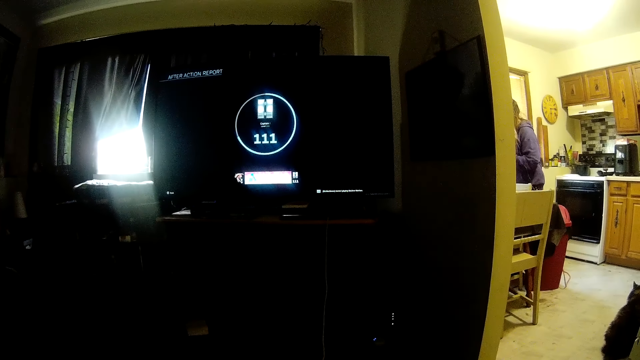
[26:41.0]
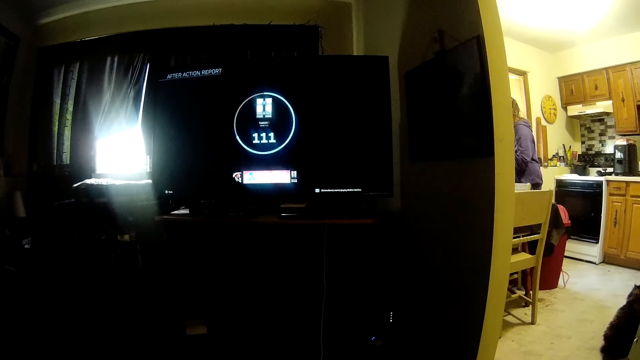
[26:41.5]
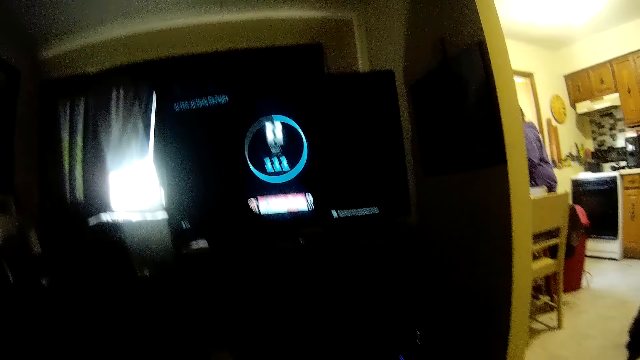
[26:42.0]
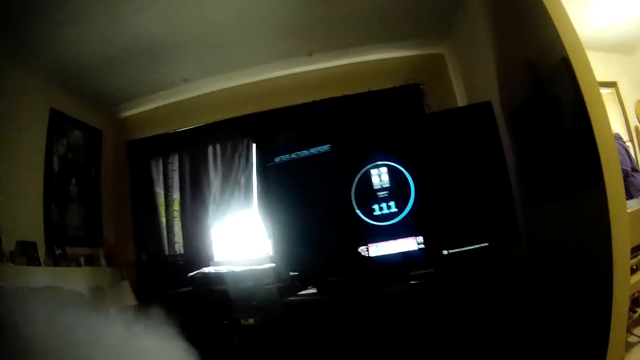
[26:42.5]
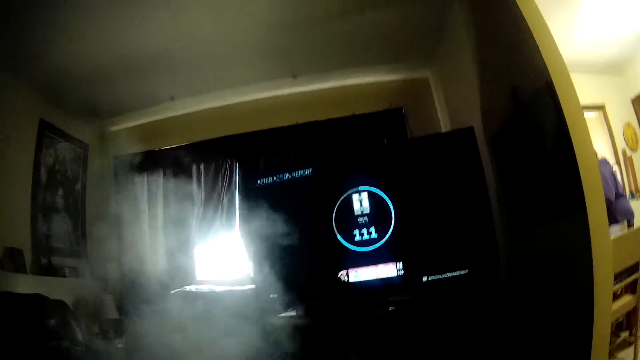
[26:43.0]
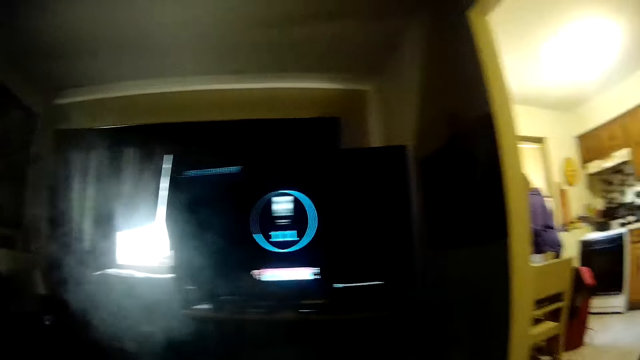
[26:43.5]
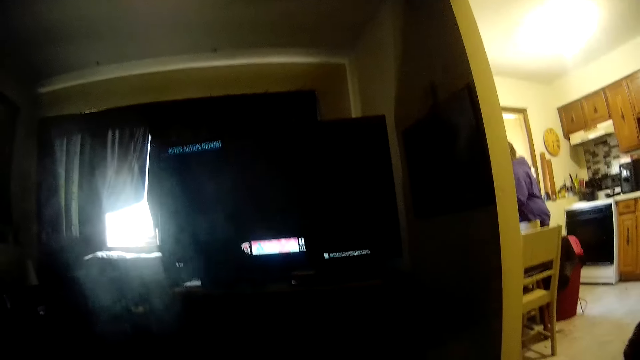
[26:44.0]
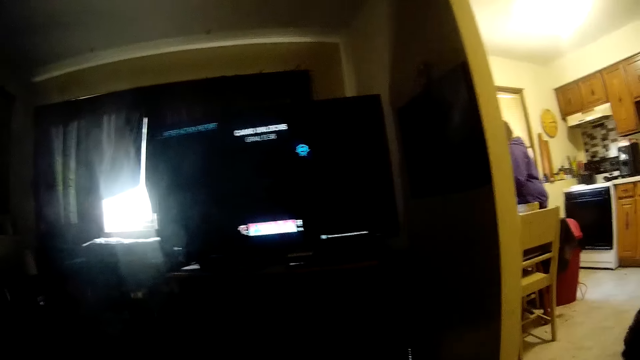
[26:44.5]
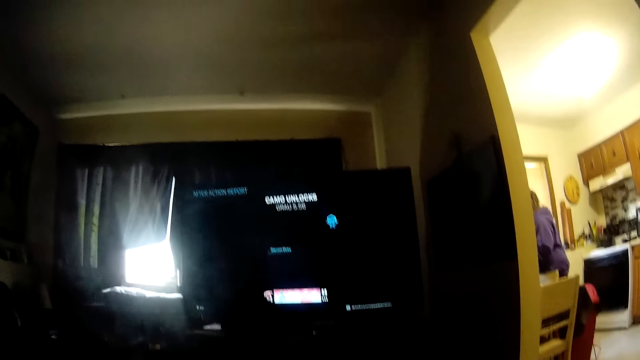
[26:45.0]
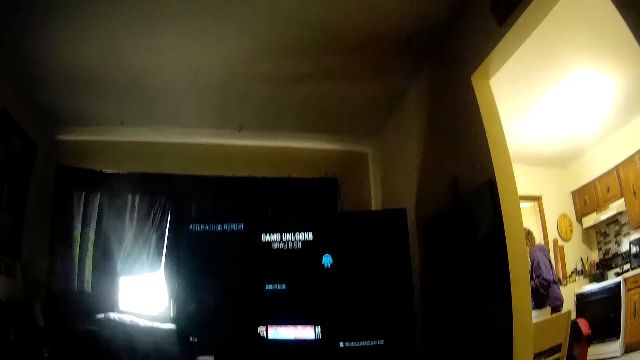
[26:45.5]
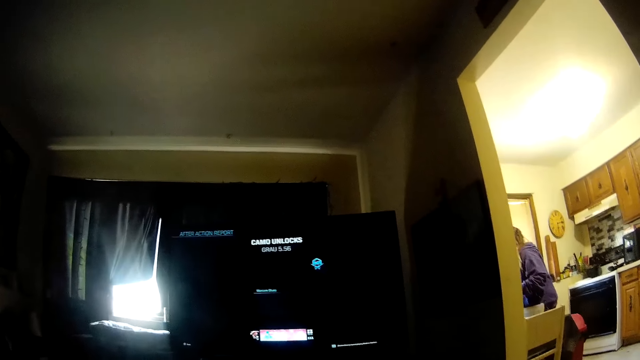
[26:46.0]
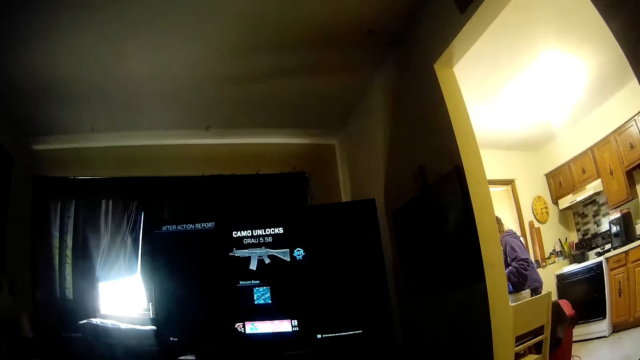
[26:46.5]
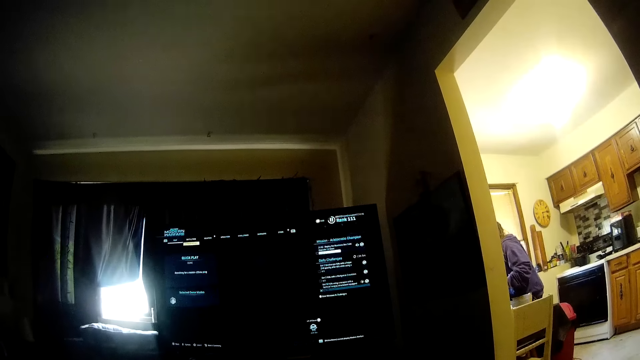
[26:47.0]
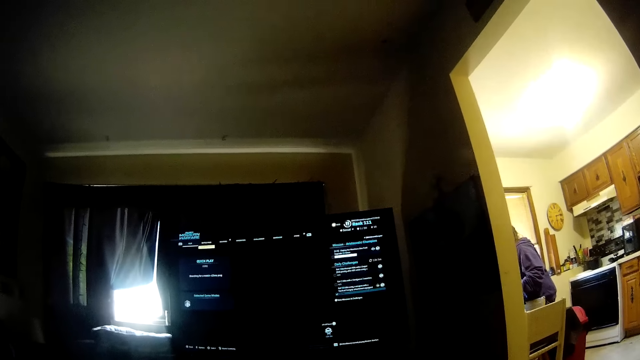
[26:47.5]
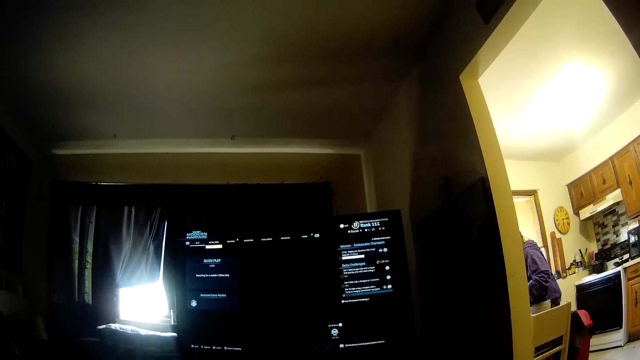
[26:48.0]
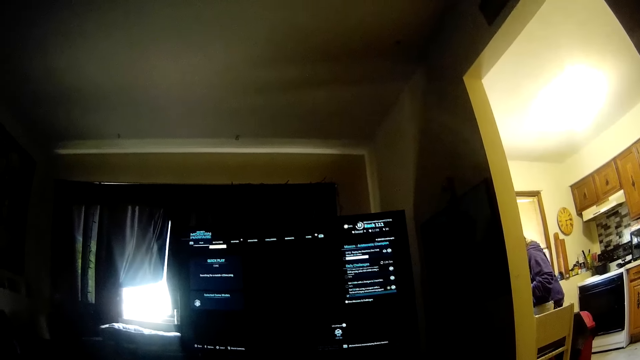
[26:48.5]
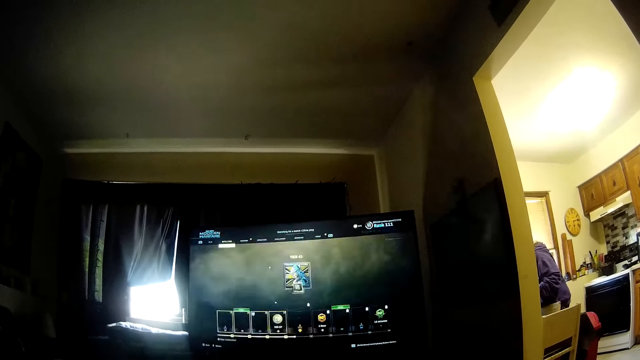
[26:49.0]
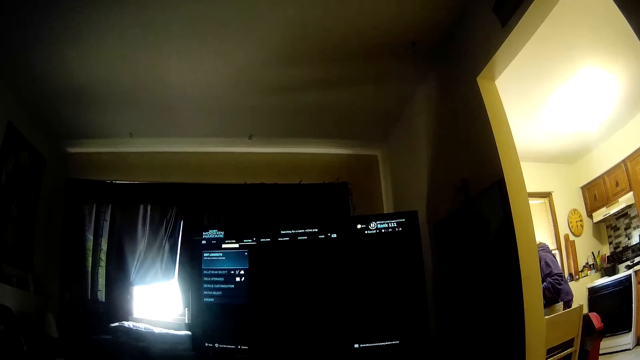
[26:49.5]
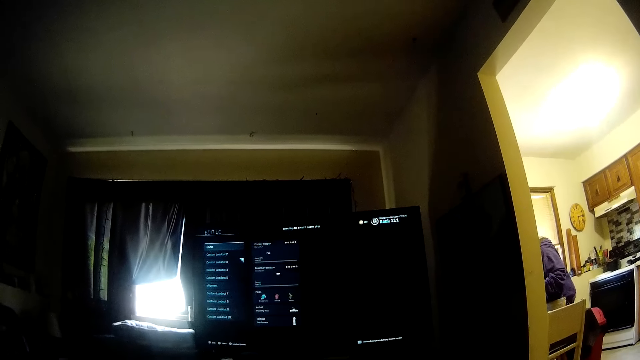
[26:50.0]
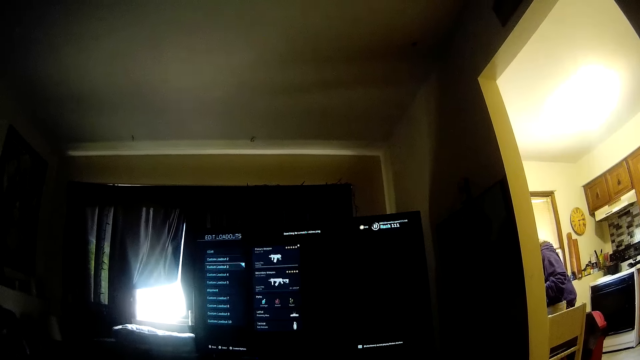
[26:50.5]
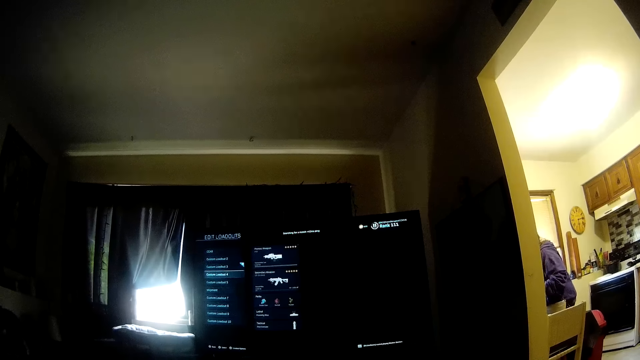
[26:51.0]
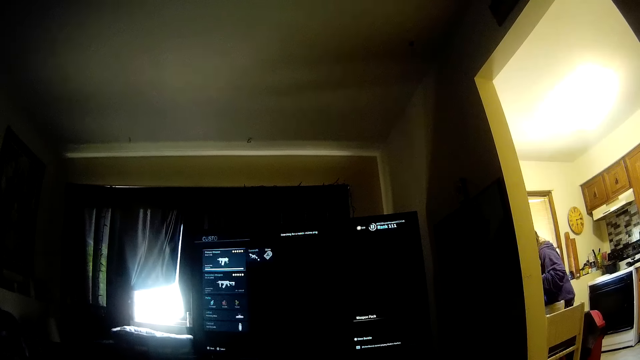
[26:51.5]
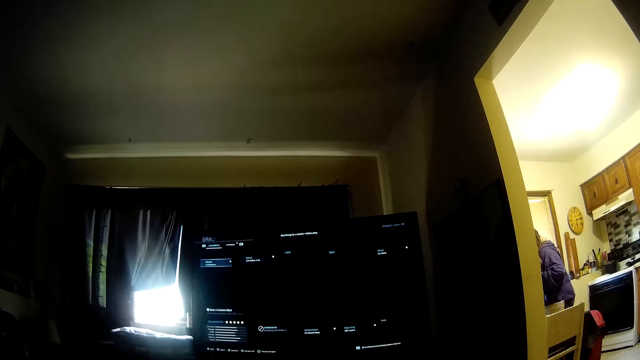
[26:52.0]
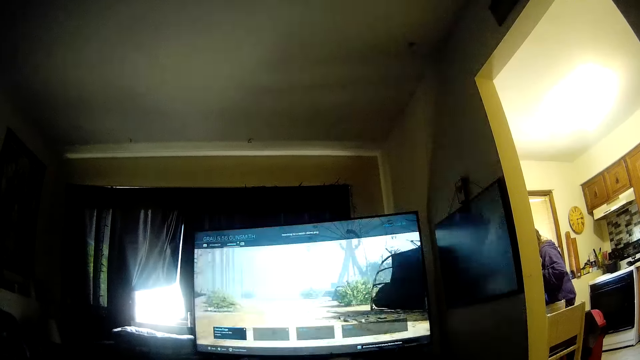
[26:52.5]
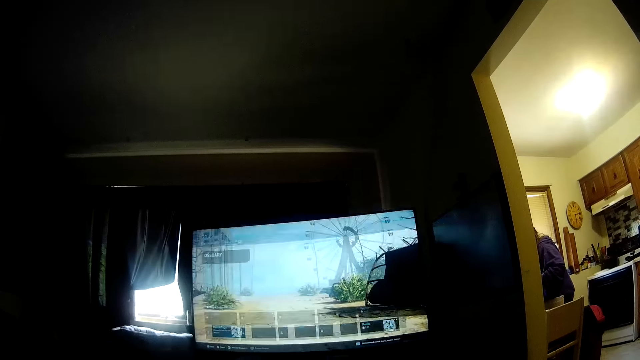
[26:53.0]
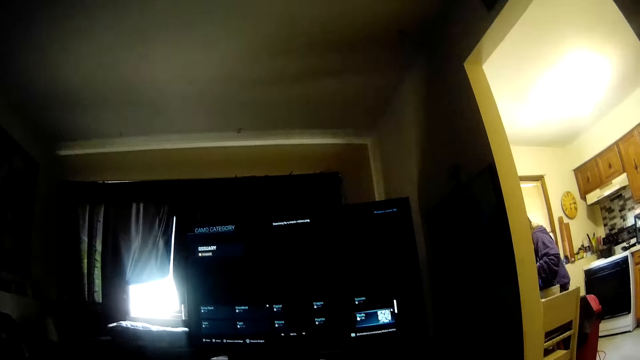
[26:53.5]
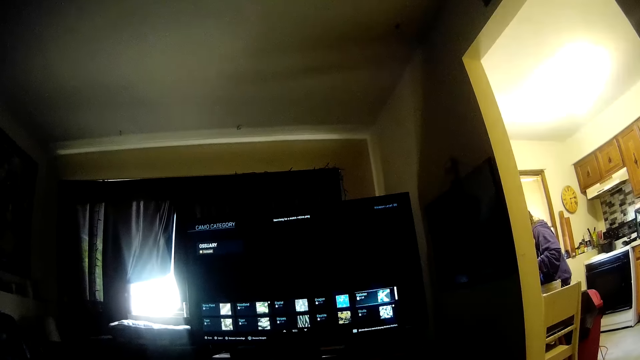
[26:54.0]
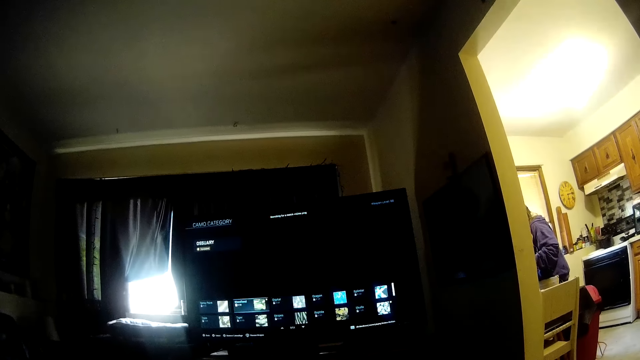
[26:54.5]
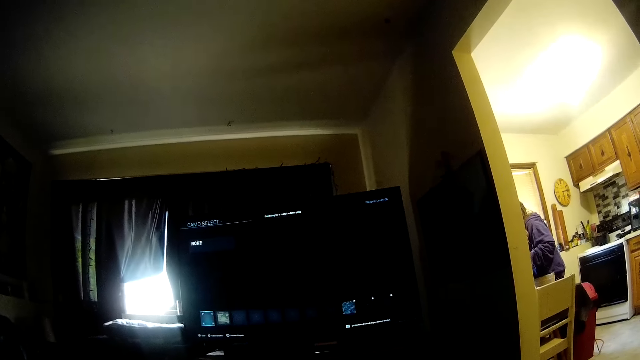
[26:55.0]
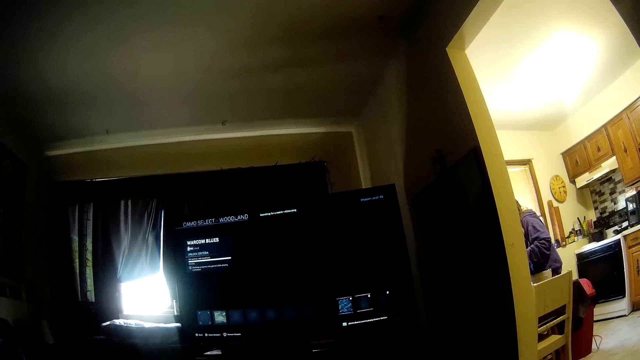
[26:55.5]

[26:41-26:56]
The camera wearer blows out smoke. They select a weapon in the video game.

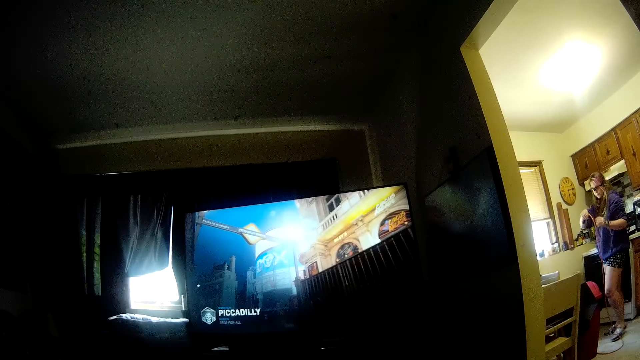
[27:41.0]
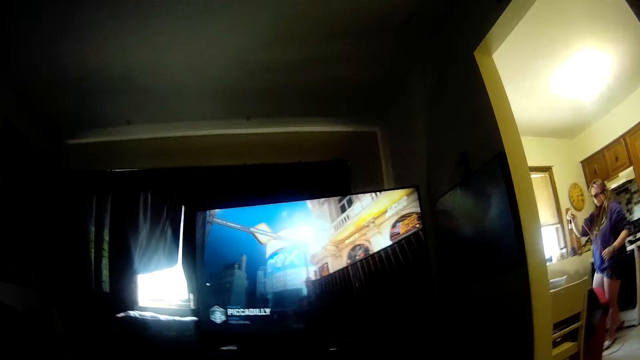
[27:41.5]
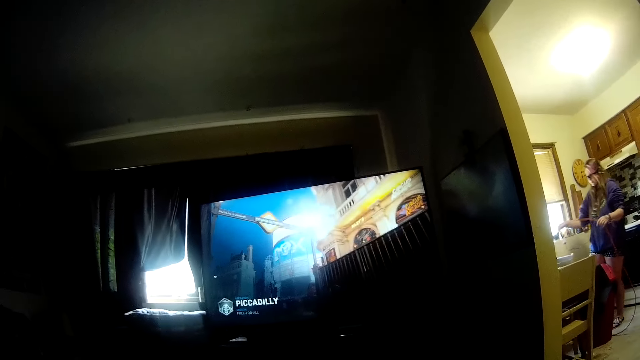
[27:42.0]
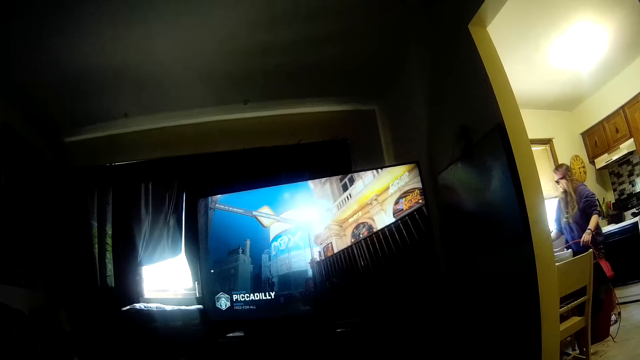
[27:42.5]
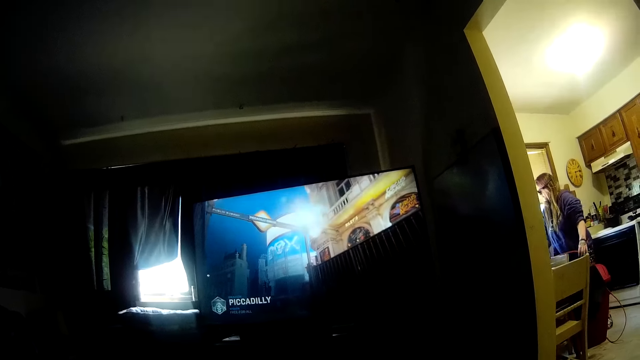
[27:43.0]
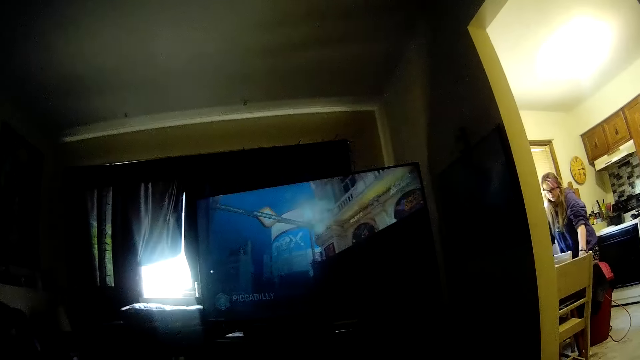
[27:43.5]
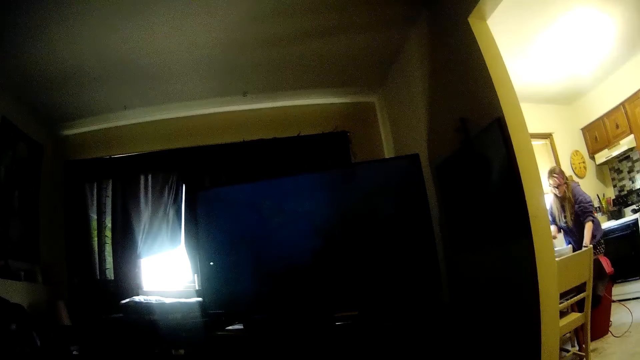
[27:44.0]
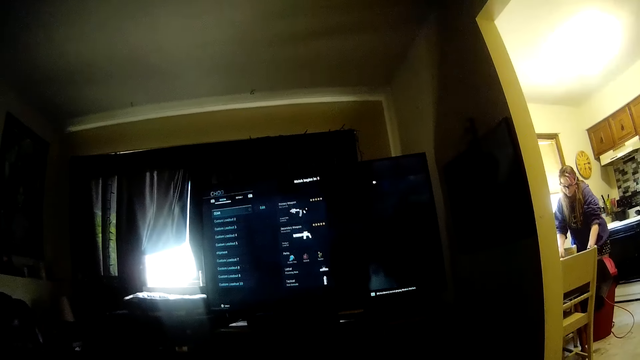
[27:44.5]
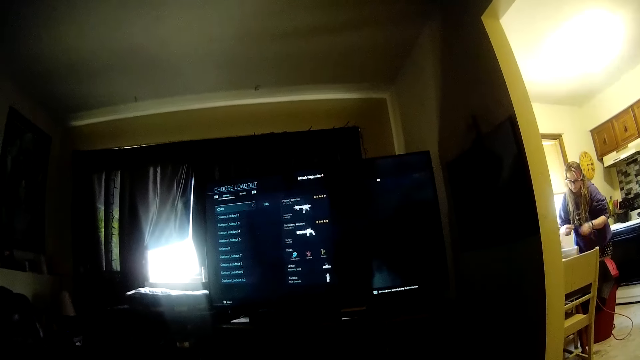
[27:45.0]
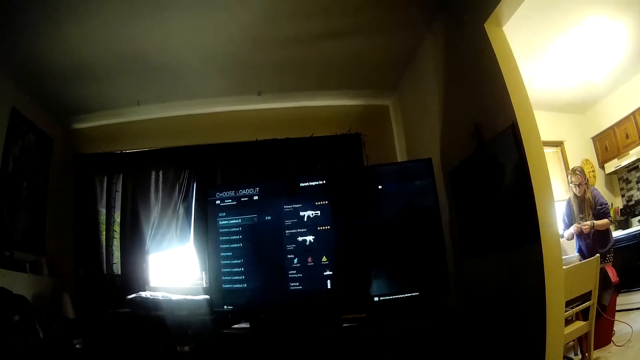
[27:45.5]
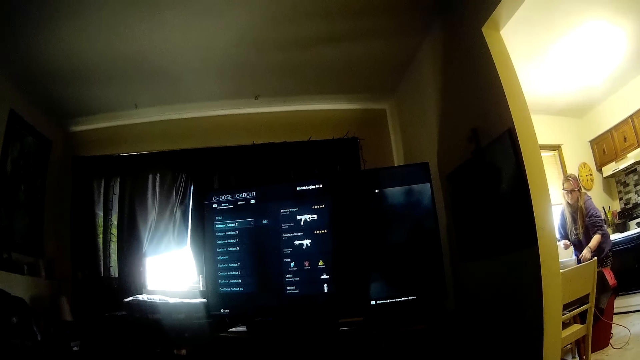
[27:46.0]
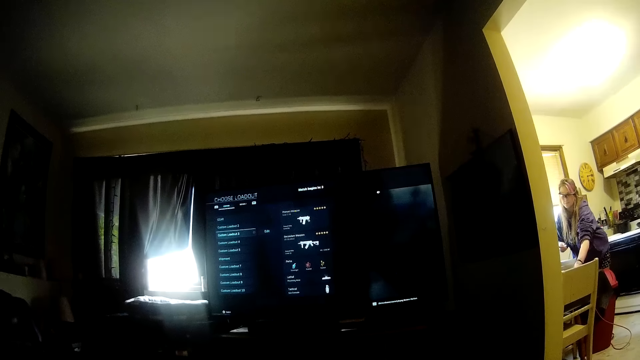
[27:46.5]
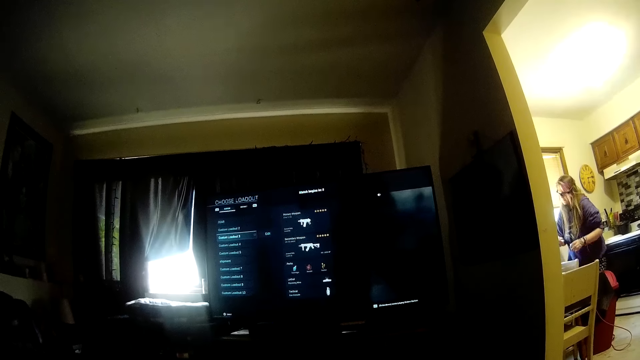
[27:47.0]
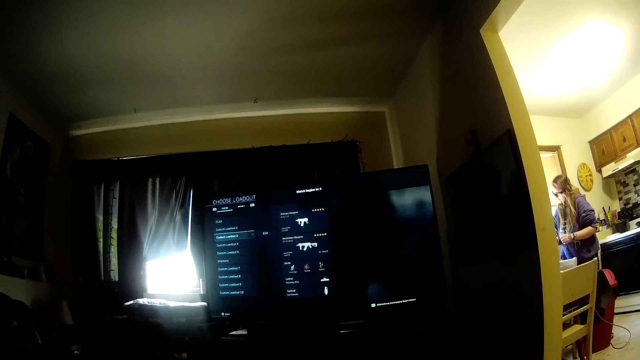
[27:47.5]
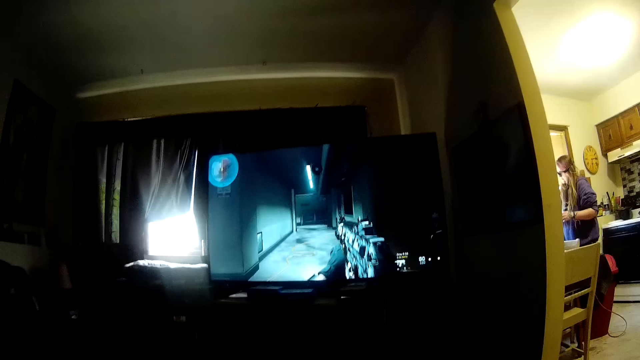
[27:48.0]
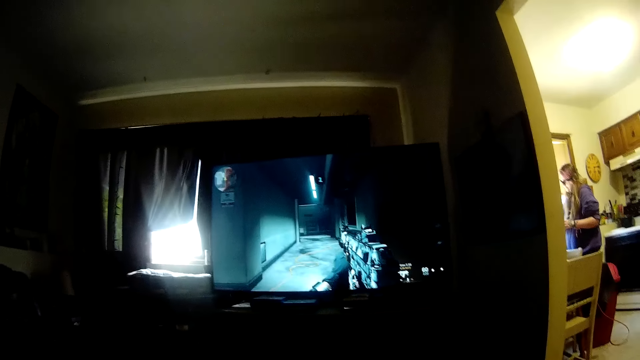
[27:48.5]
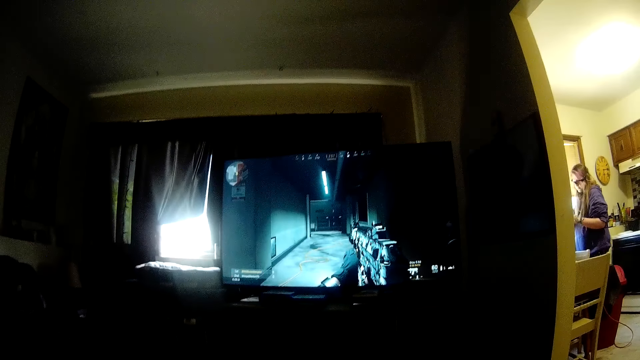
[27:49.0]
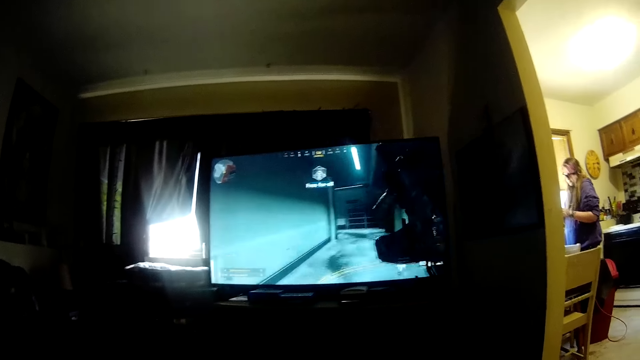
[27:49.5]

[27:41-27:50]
The partner holds the extension cord with both hands. The partner pulls the wire. The partner drops the extension cord on a kitchen table. The partner picks up a syringe with her right hand. The partner picks up a container with her left hand. The partner puts the syringe in the container. The camera wearer plays the video game.
